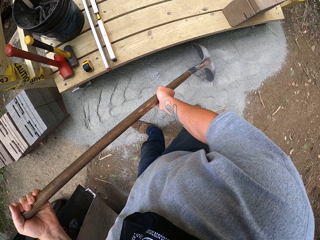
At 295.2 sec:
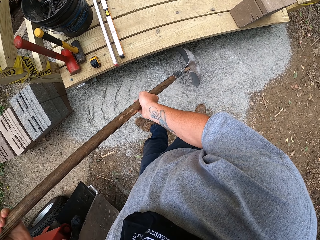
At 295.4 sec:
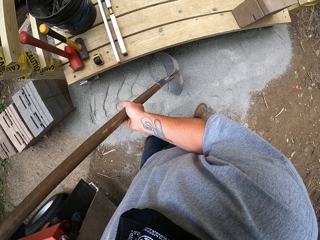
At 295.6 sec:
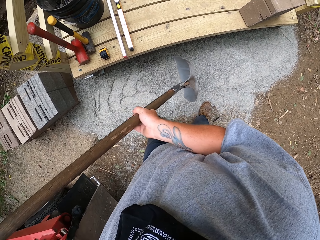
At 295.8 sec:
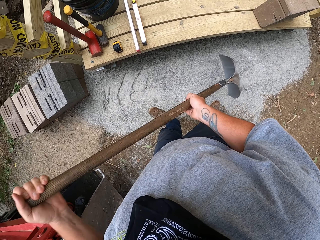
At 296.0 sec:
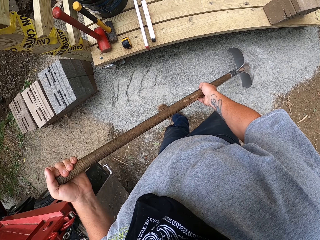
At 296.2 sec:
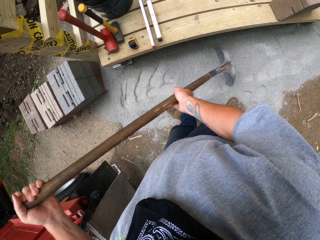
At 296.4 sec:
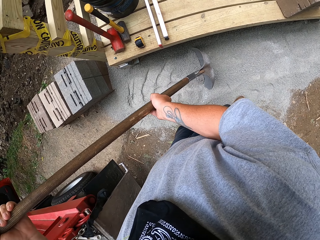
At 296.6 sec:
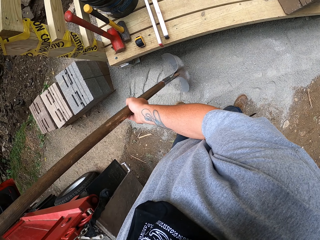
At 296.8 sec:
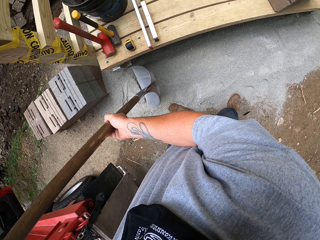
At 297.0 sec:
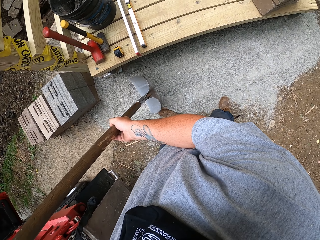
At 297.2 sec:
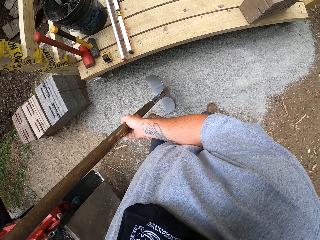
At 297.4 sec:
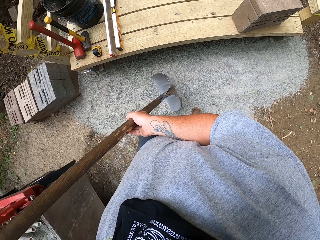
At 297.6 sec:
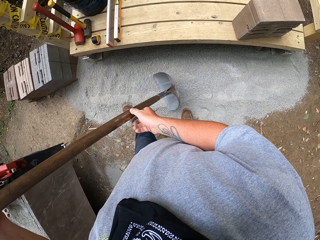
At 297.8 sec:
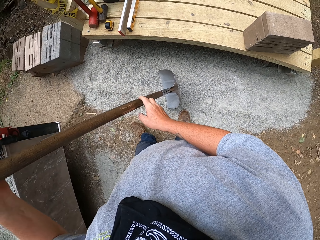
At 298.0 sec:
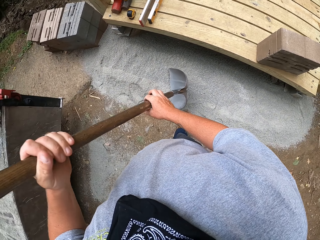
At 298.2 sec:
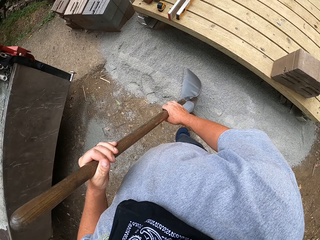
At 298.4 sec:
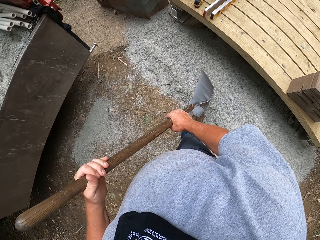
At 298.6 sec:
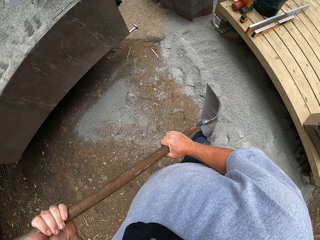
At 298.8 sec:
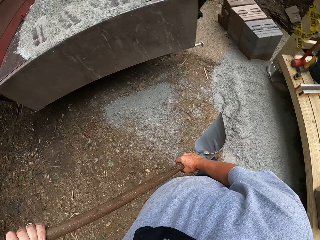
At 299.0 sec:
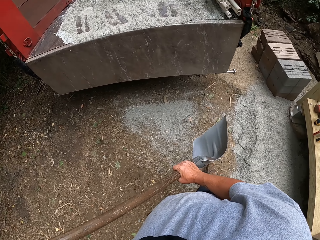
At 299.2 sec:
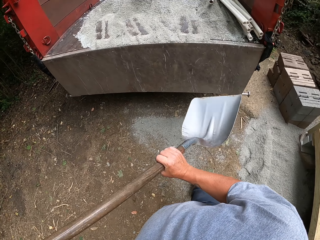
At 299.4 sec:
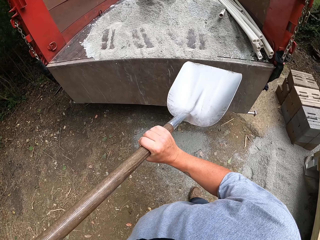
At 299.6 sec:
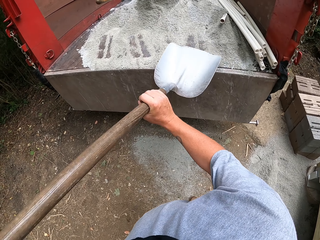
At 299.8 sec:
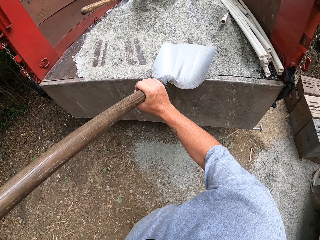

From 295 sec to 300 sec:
The camera wearer spreads the sand on the ground with the shovel. They walk to the lorry.

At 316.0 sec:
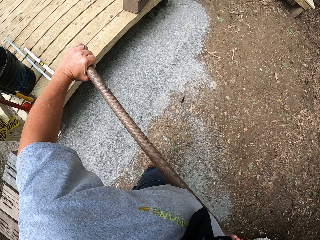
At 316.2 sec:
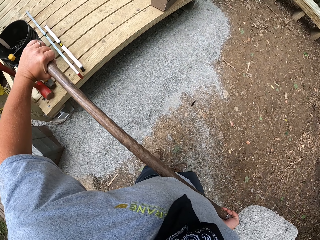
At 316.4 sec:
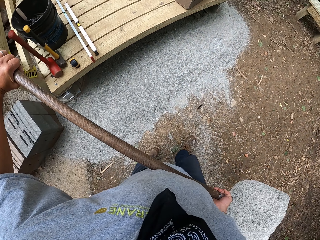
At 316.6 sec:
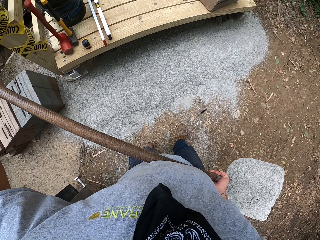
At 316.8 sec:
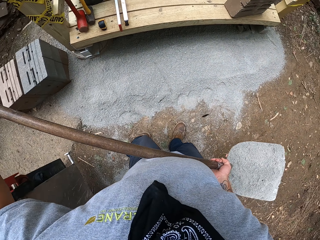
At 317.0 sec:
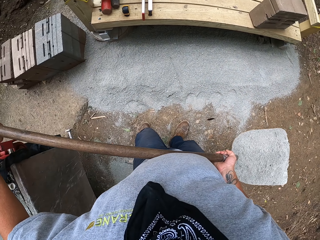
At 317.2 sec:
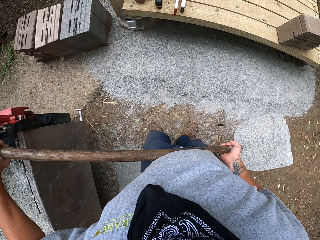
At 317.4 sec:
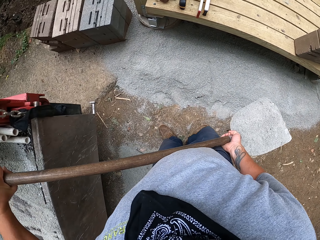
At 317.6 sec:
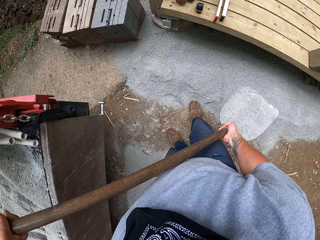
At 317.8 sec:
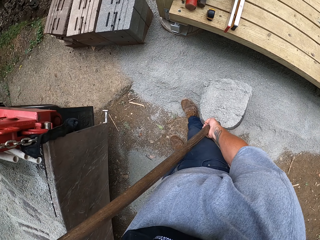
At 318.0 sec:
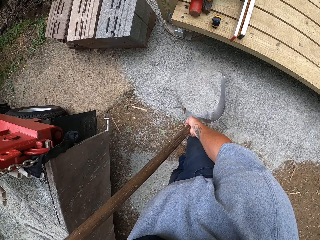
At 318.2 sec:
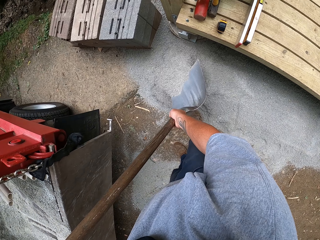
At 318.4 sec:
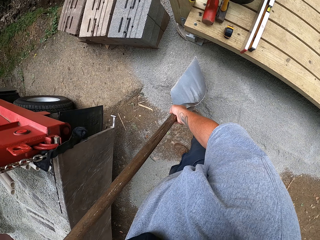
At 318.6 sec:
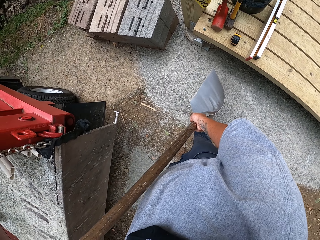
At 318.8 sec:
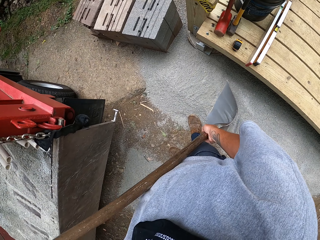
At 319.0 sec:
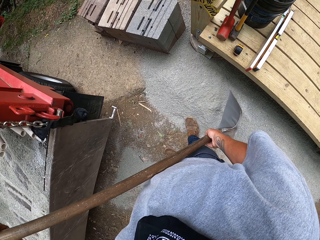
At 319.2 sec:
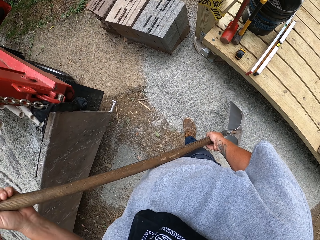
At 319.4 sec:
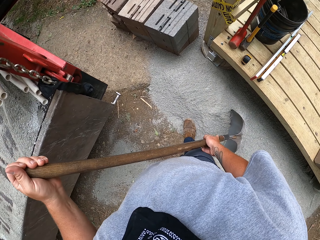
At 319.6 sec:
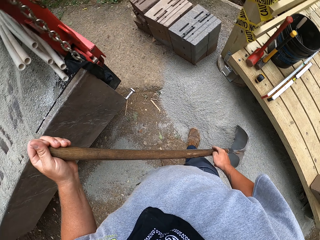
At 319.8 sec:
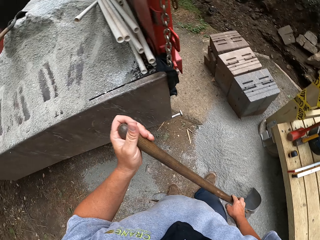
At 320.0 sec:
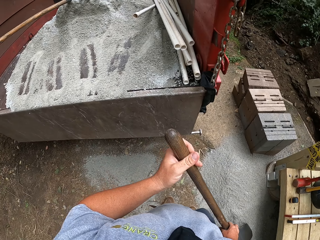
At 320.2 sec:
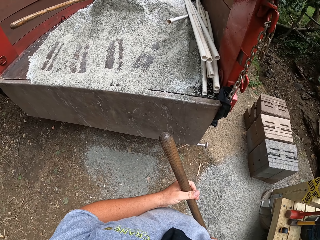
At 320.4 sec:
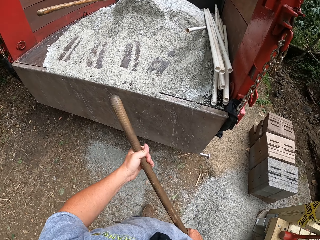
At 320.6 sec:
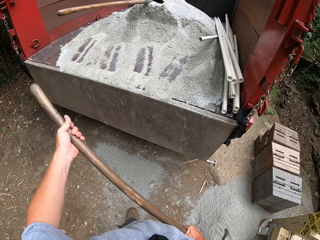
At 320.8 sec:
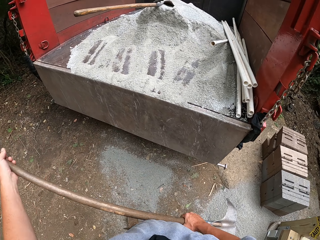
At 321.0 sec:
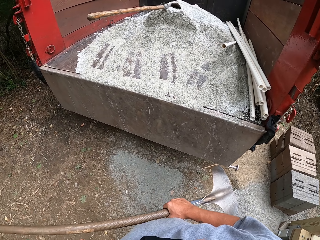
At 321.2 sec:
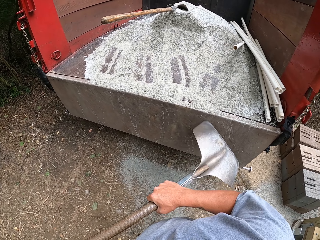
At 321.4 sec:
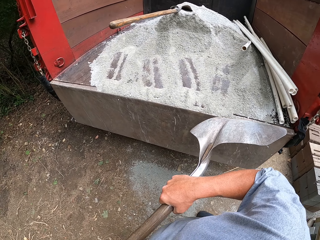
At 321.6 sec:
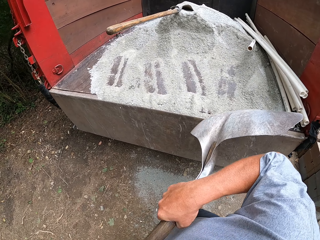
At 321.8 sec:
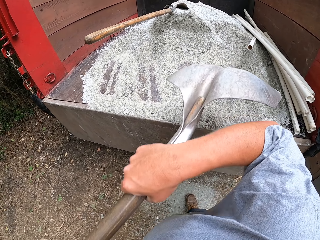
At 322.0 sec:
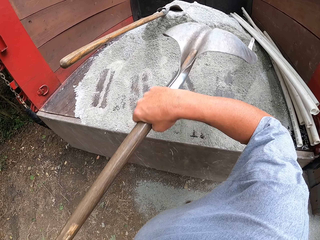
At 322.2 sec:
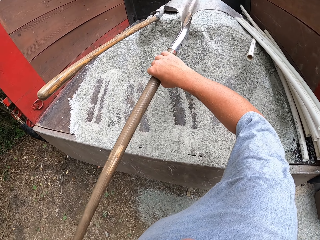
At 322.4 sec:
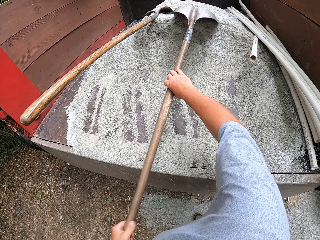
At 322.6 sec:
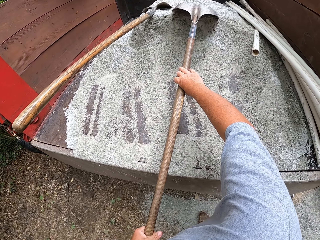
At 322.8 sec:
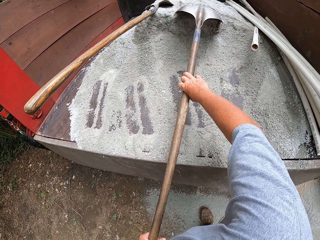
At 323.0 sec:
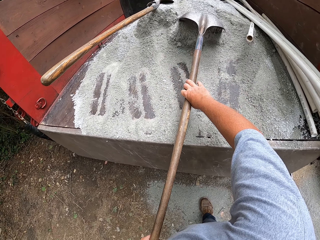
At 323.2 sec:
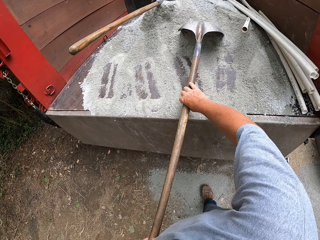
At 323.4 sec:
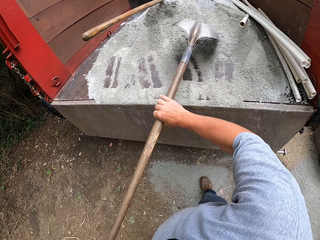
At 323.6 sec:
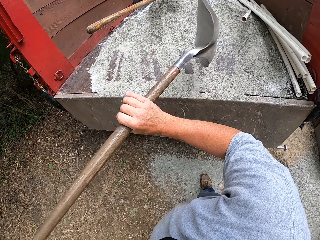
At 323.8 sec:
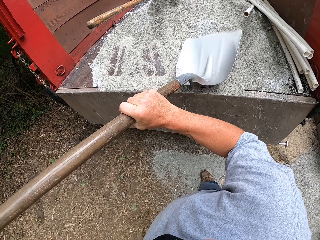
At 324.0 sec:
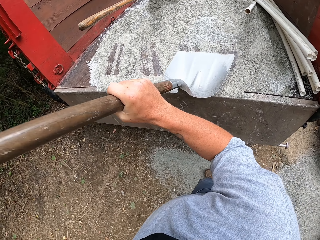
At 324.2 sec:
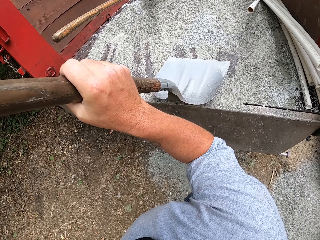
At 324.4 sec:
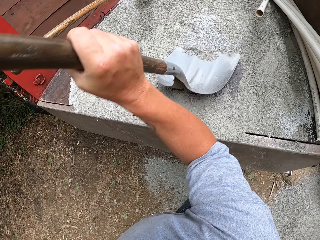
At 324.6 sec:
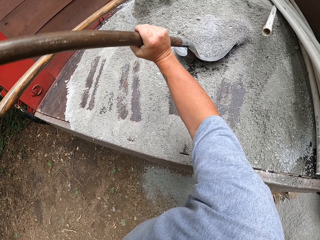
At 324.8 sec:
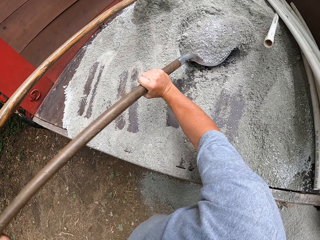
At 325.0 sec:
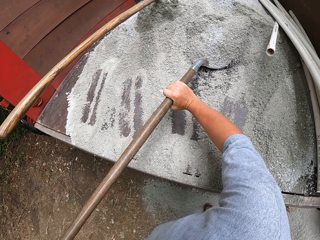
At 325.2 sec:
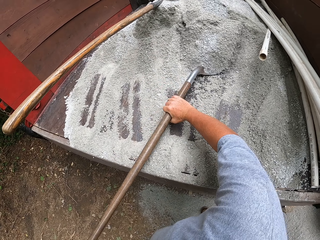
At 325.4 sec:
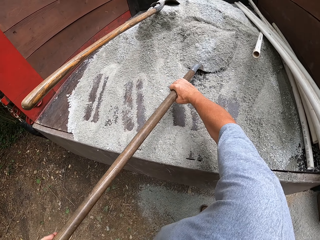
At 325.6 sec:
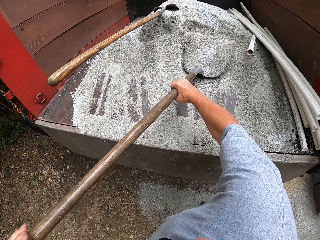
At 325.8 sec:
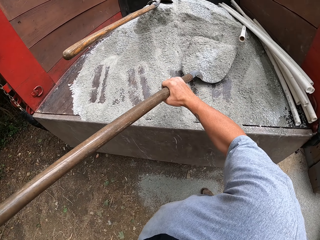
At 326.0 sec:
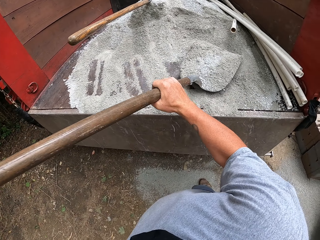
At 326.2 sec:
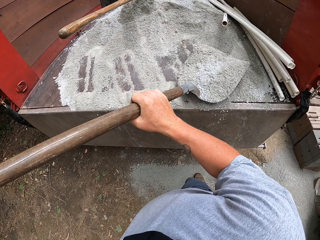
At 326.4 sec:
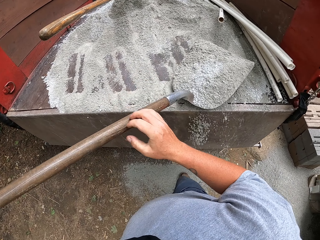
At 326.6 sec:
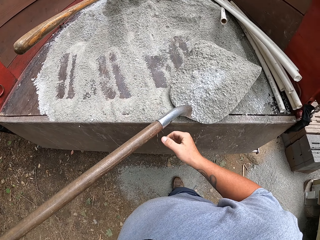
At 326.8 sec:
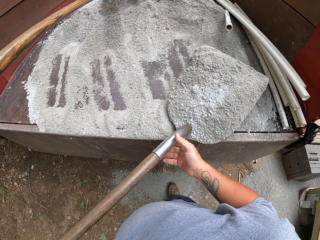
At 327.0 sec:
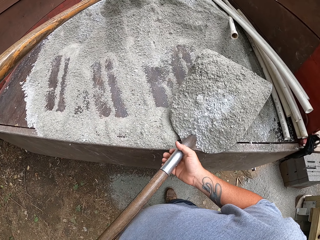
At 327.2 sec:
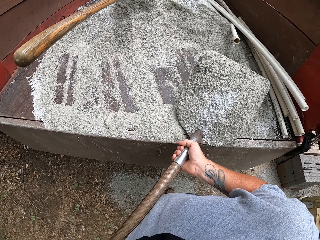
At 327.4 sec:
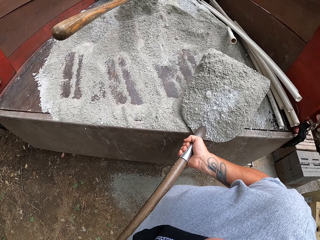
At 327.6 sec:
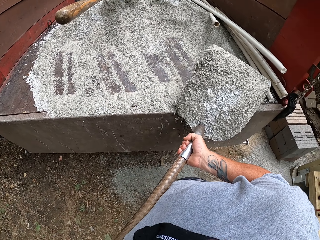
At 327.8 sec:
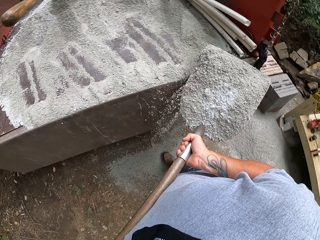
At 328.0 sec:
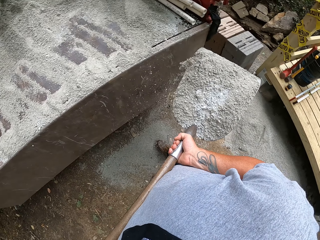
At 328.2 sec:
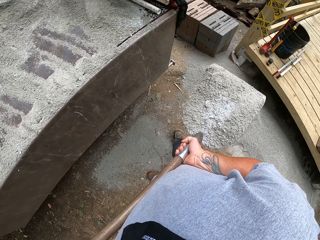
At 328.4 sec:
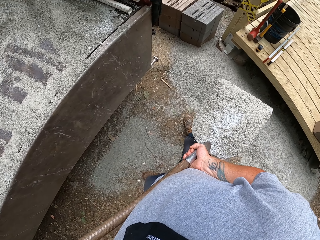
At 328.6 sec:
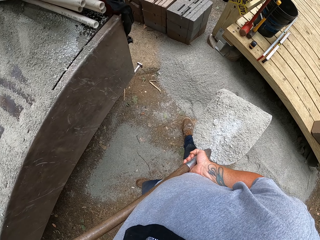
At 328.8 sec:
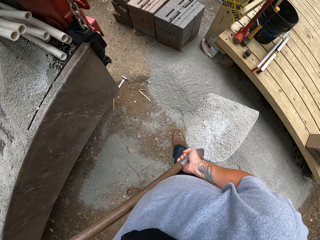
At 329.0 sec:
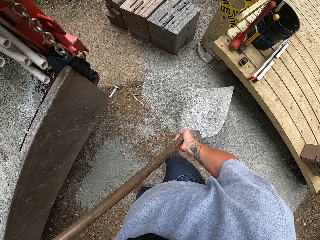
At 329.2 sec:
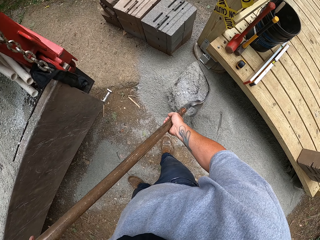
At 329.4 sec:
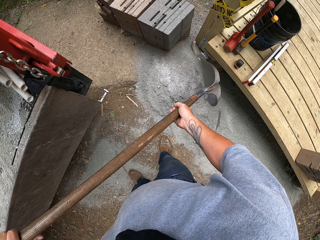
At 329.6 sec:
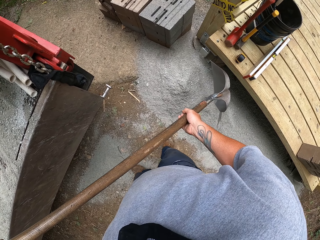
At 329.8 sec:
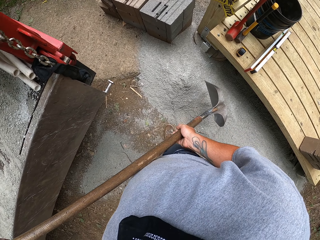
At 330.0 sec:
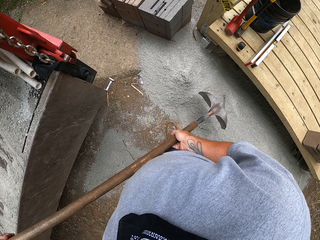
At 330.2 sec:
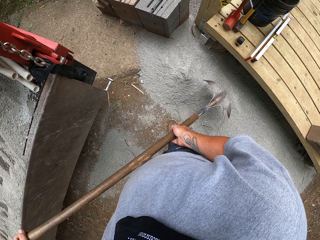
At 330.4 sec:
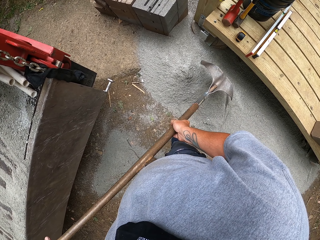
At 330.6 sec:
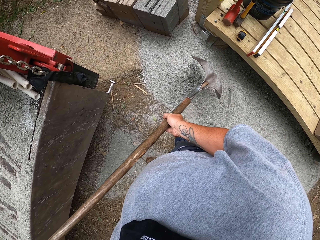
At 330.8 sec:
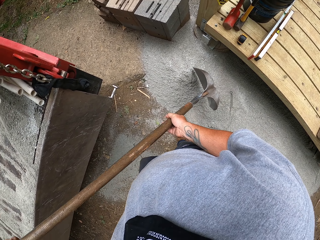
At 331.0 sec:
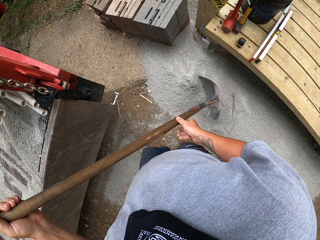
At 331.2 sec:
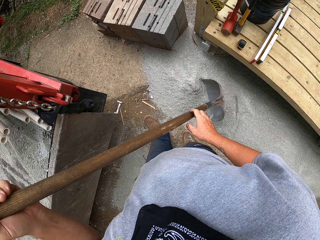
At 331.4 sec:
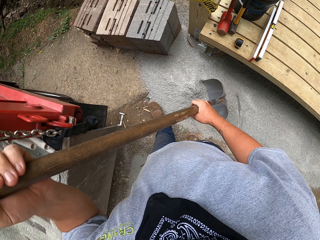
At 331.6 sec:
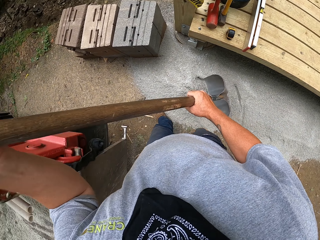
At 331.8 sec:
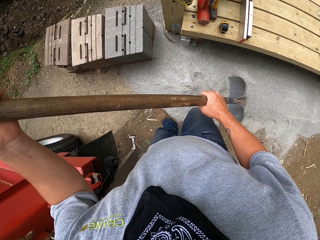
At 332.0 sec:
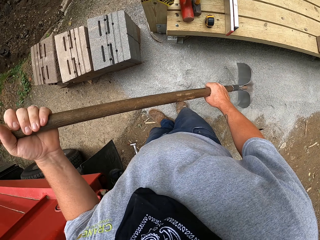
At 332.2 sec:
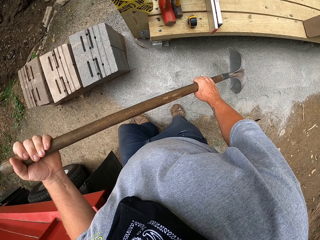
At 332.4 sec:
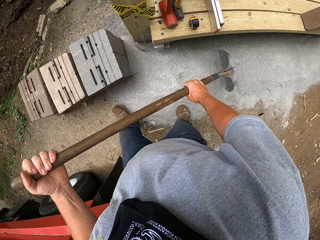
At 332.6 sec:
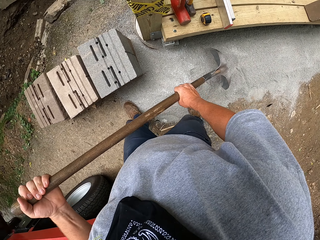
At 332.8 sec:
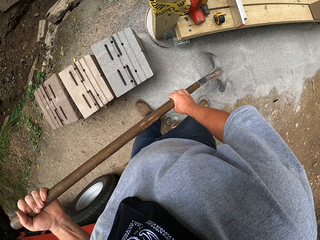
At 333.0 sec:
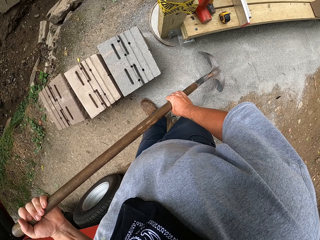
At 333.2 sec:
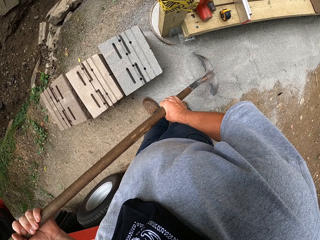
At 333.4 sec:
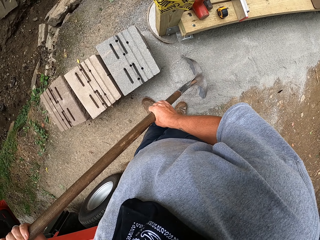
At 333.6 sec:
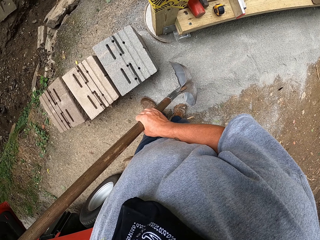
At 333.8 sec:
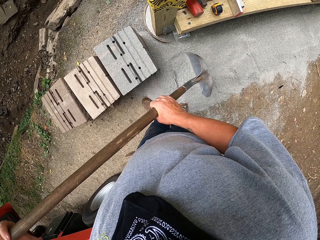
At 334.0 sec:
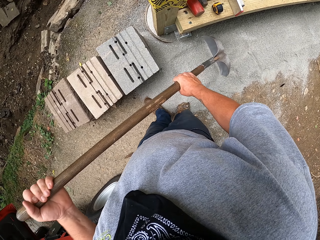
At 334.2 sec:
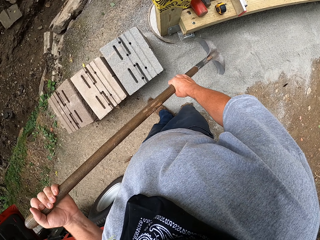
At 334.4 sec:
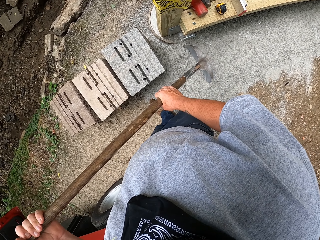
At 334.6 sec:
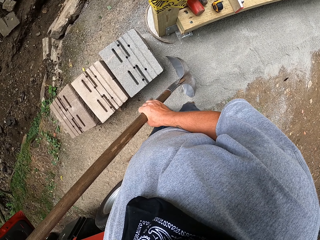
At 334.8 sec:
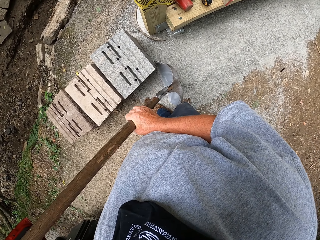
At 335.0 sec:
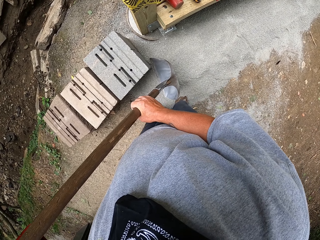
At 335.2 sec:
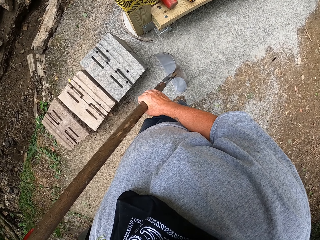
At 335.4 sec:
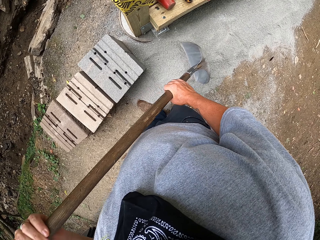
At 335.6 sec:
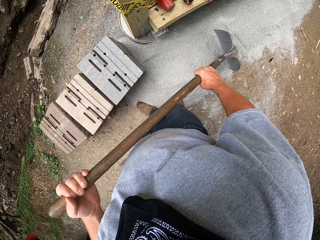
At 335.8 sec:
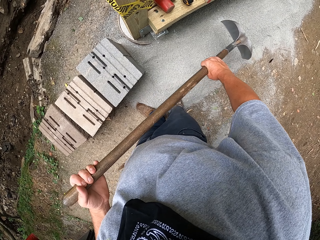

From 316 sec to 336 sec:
The camera wearer pours the sand on the ground under the bridge. They walk to the lorry. They pull the sand with the shovel. They scoop the sand with the shovel. They pour the sand on the ground under the bridge. They spread the sand on the ground with the shovel.
